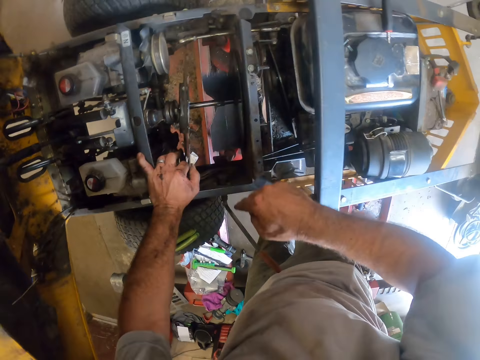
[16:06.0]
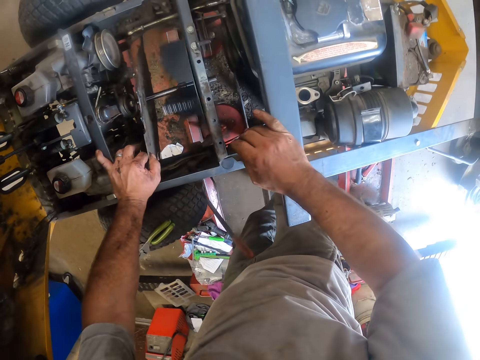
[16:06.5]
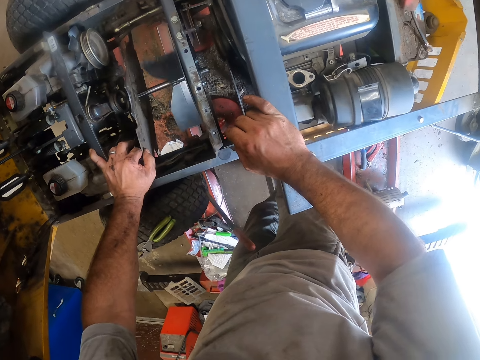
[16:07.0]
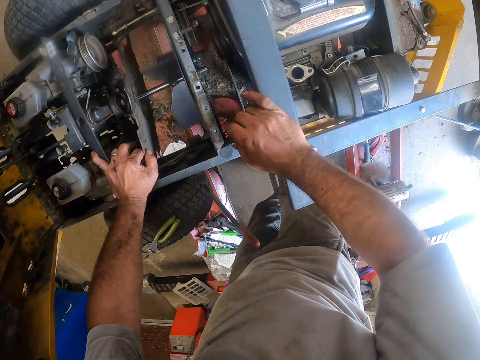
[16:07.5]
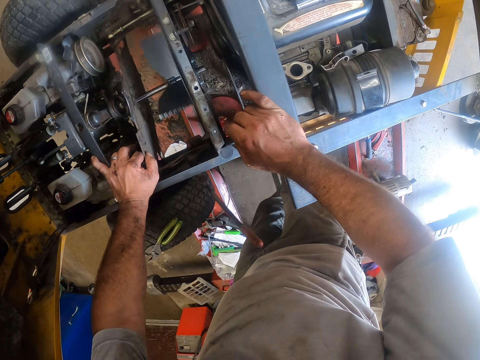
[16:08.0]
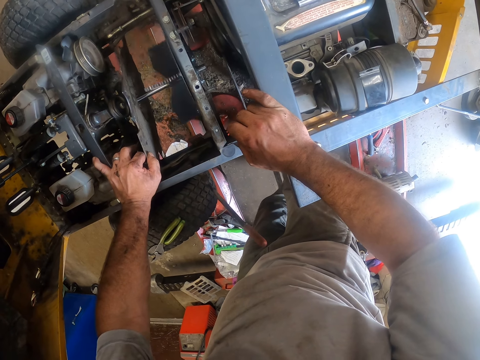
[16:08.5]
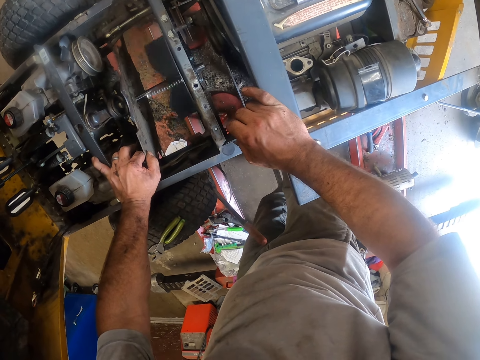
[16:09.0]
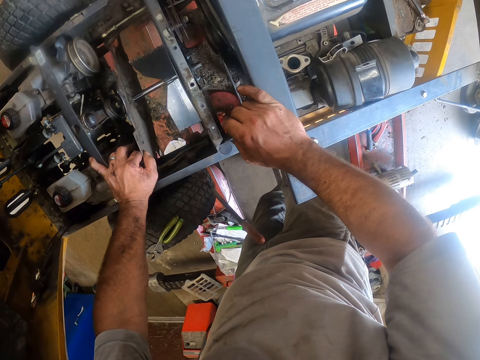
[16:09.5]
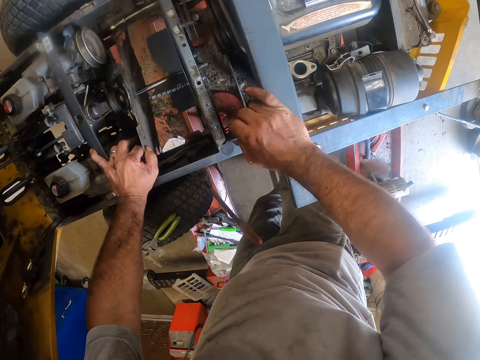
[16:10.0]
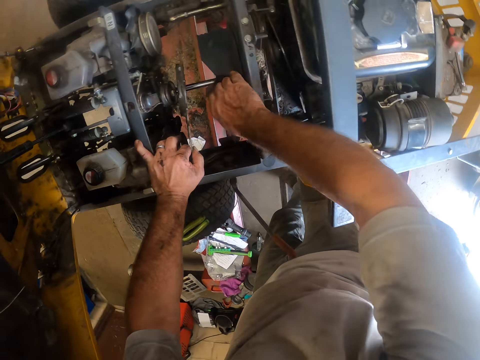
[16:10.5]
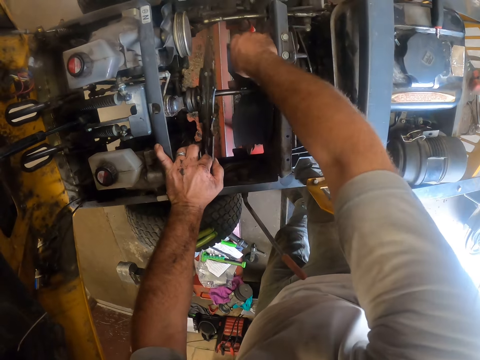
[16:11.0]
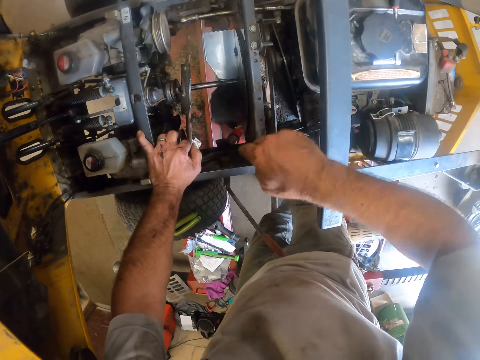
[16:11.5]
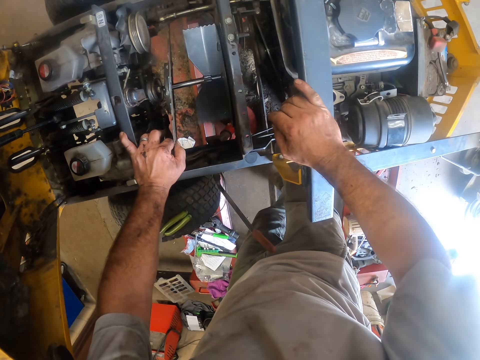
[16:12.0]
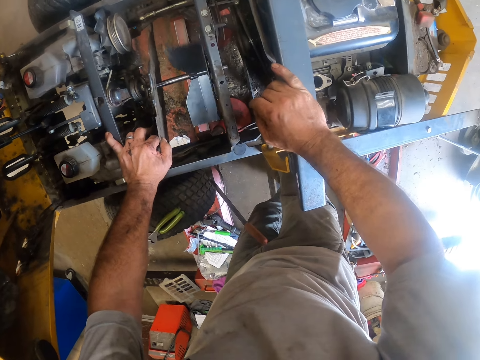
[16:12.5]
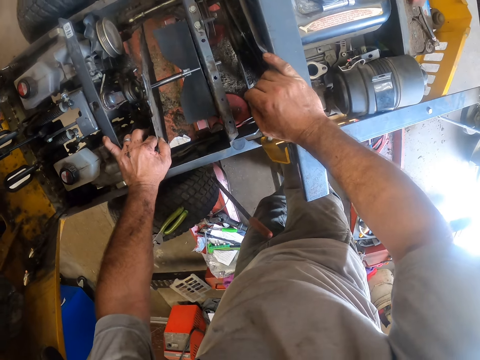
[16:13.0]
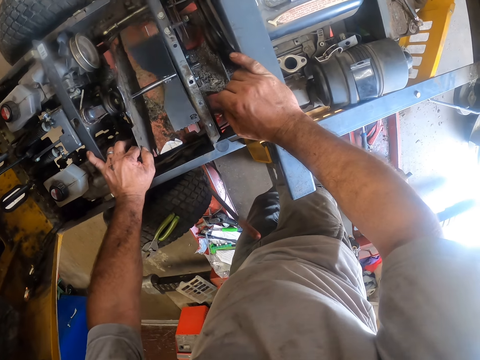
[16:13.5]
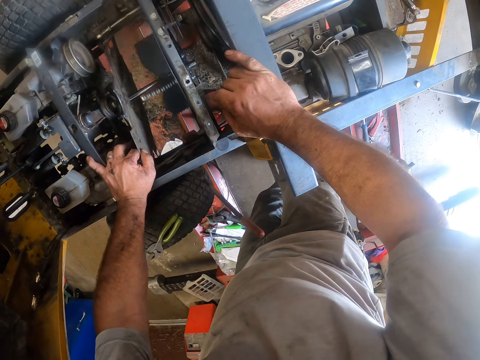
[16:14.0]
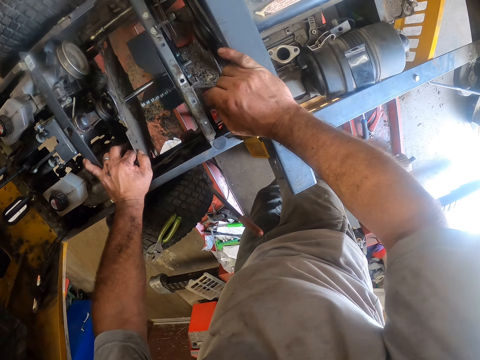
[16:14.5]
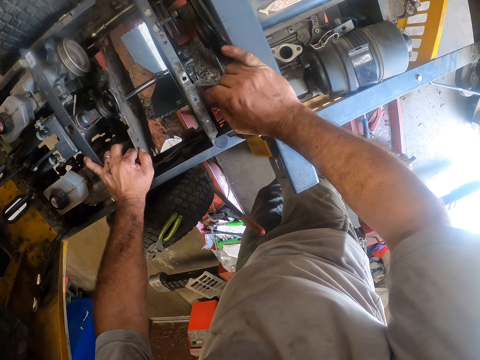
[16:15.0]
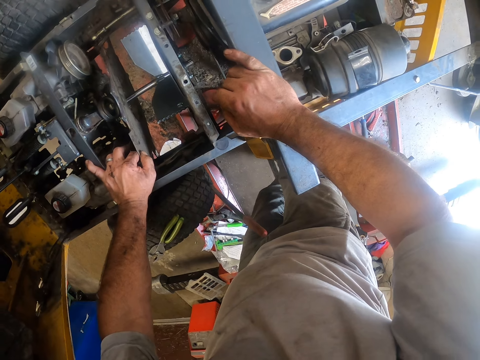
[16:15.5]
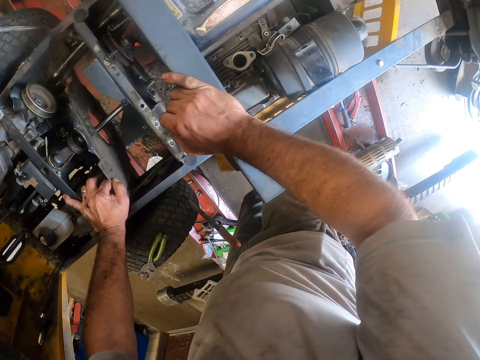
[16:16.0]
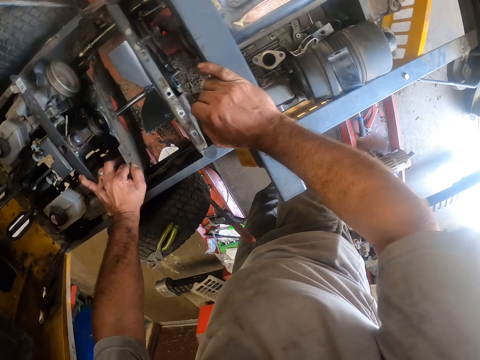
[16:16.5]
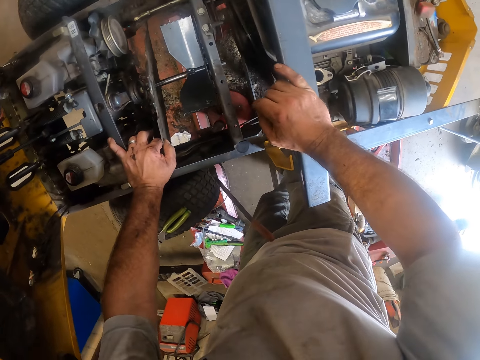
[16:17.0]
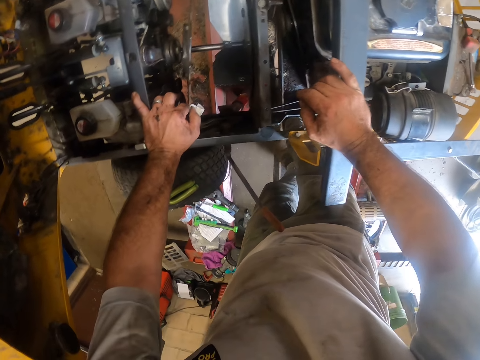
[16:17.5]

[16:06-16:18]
The camera wearer rolls the lawn mower fan with his right hand. He places his right hand on the lawn mower. He rolls the lawn mower fan with his right hand. He places his right hand on the lawn mower.

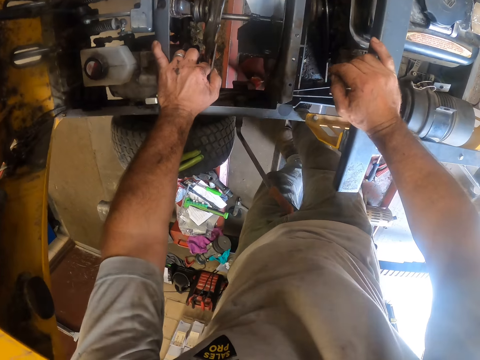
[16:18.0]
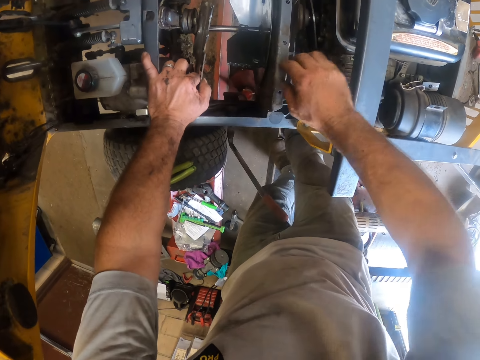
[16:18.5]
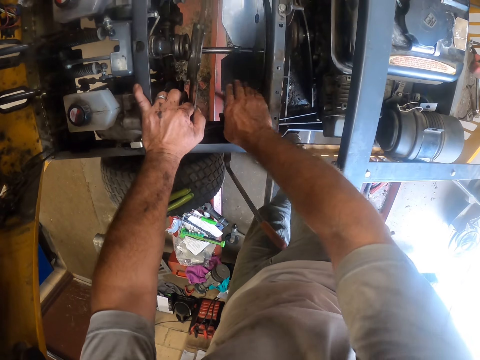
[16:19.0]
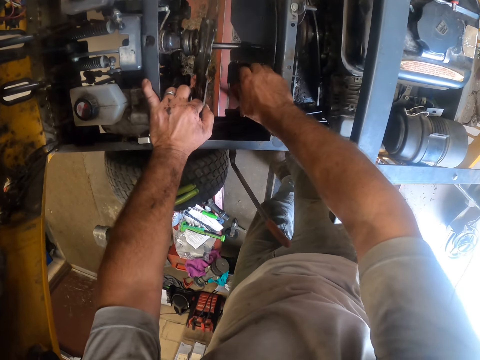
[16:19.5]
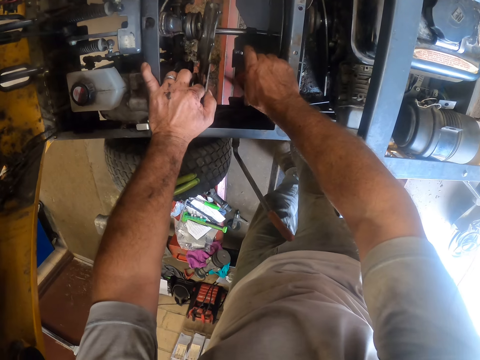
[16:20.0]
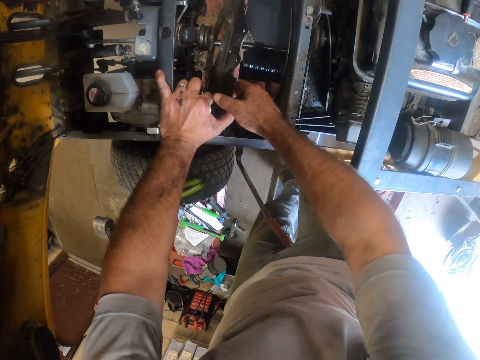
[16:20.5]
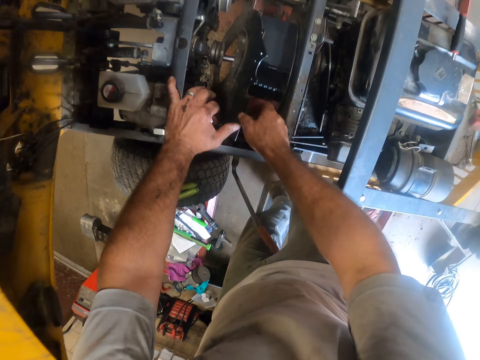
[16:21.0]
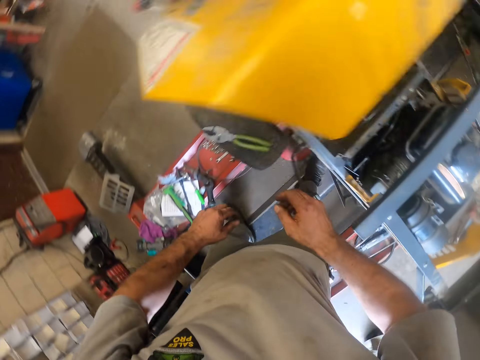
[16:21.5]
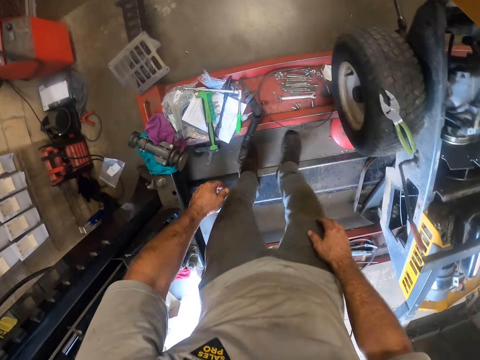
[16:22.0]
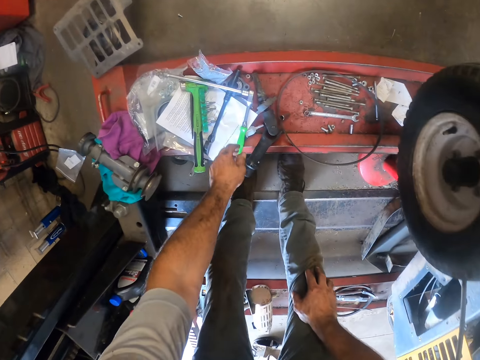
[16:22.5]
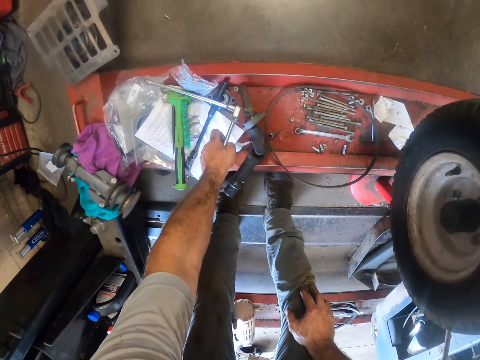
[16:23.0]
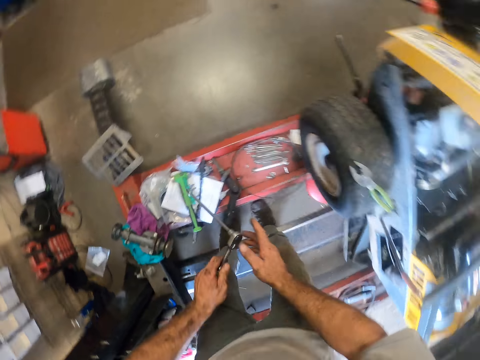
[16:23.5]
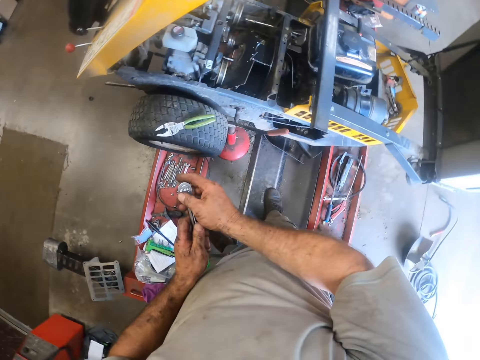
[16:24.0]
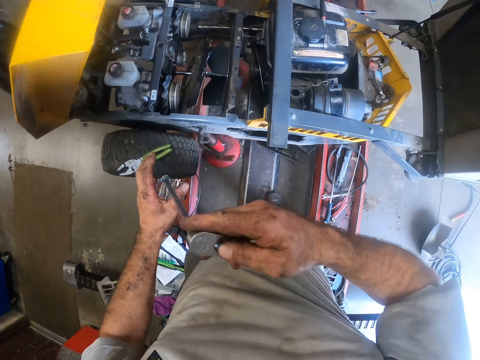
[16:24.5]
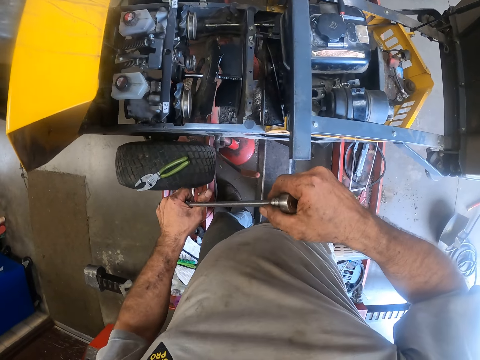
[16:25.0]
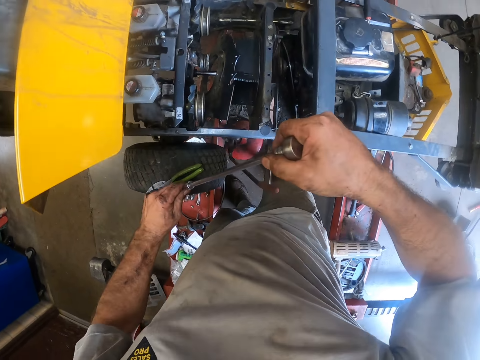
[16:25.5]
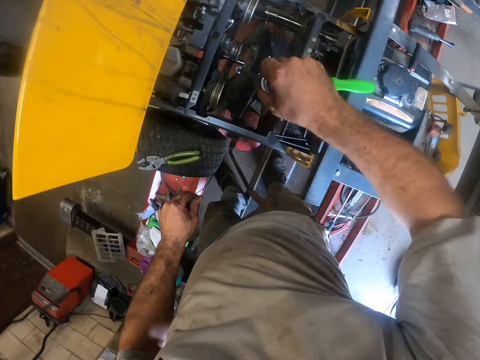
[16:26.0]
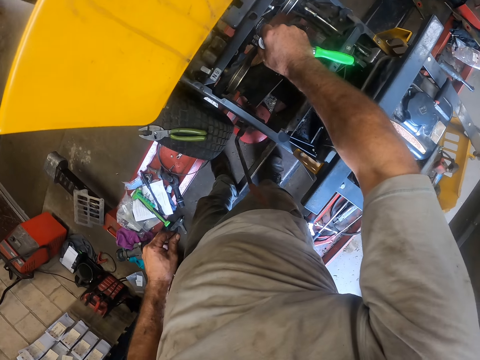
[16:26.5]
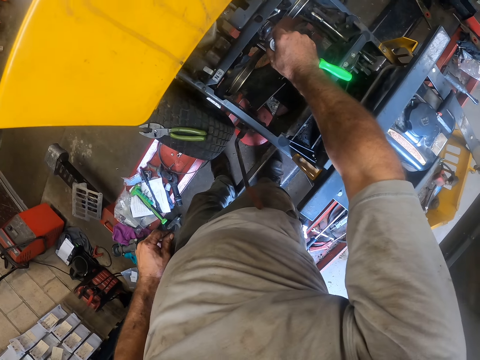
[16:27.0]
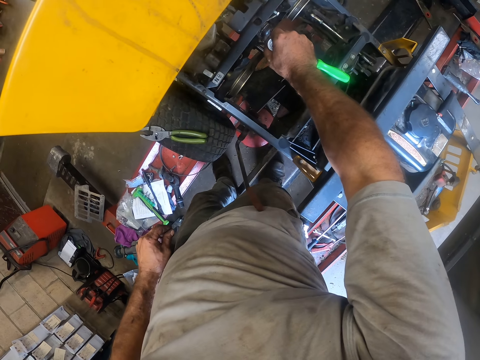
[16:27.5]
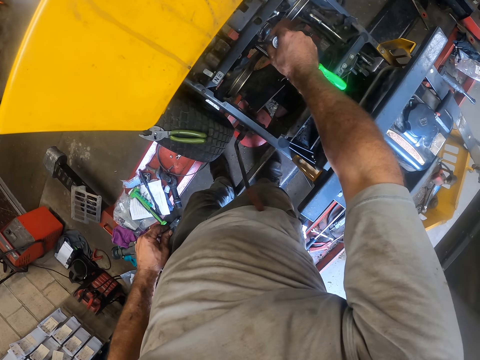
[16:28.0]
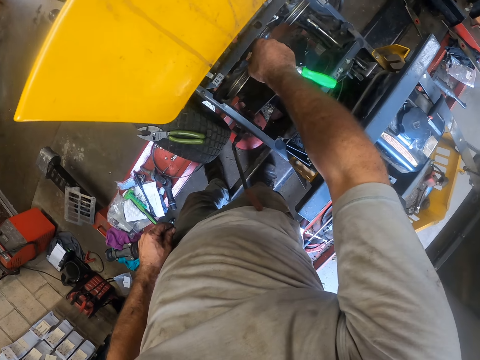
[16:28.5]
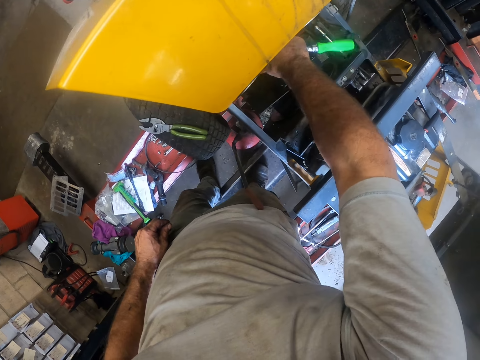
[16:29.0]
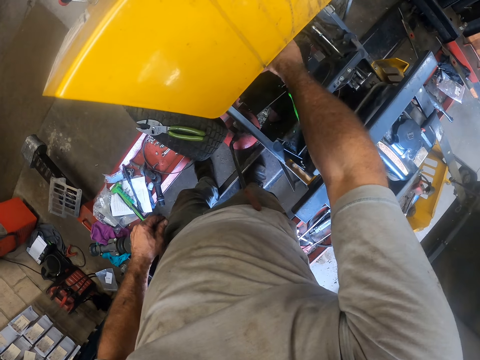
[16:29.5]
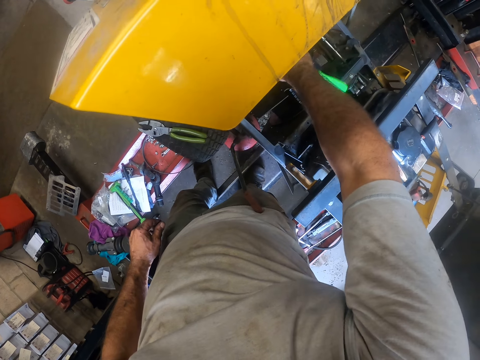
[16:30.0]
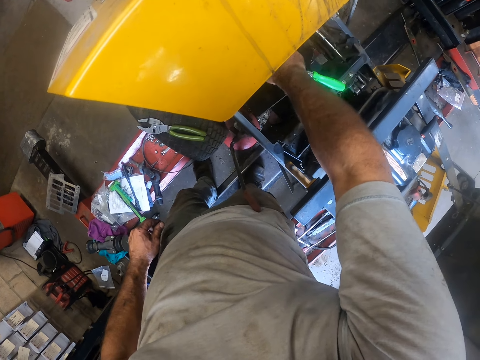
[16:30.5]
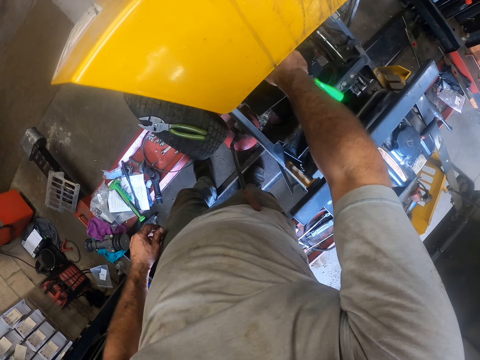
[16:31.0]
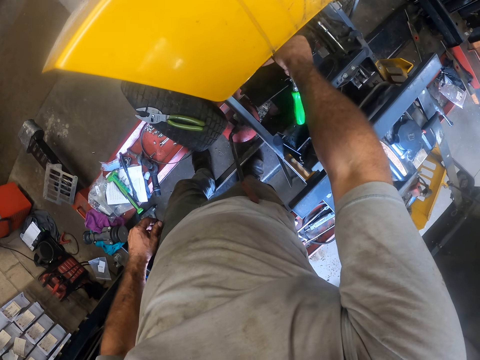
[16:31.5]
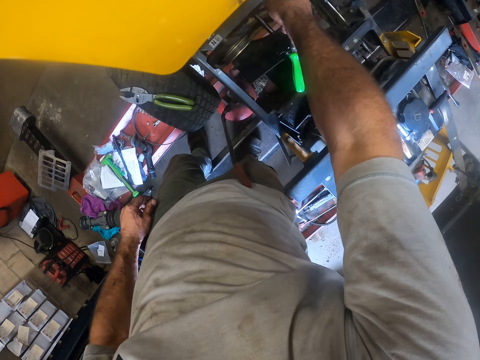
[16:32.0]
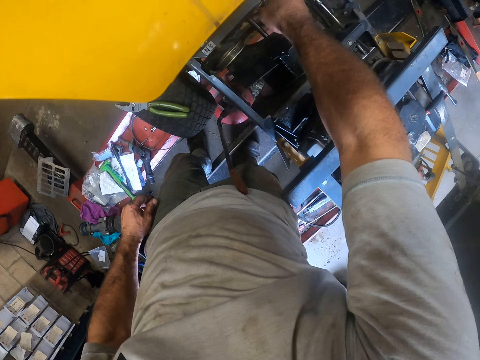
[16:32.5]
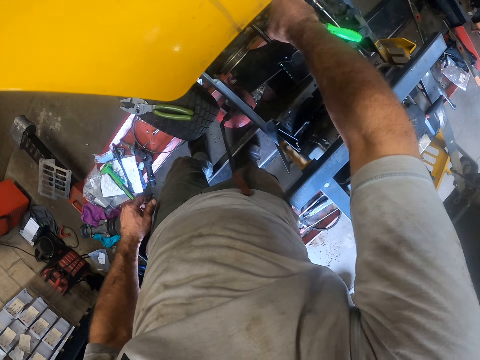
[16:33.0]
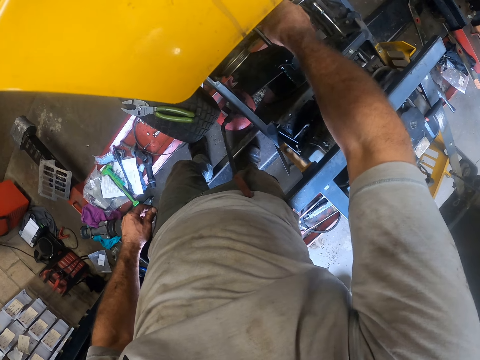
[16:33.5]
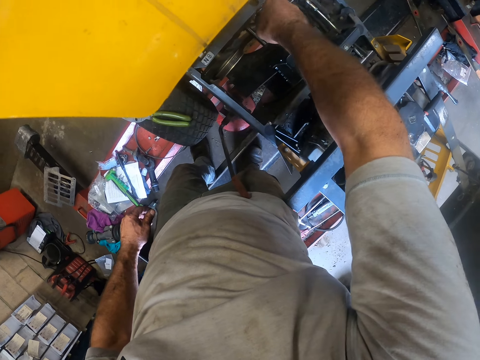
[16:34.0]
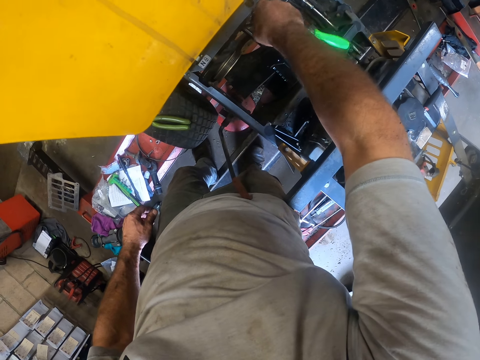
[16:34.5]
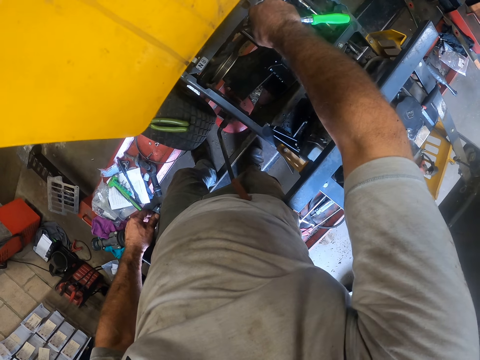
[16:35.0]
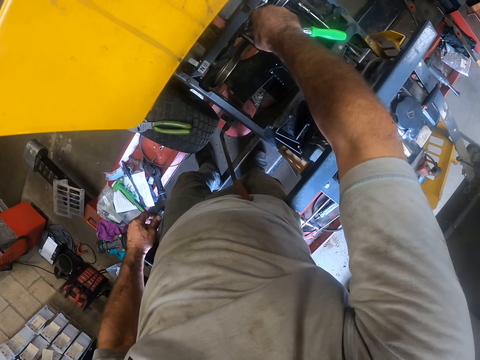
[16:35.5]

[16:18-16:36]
The camera wearer rolls the lawn mower fan with his right hand. He picks the long box spanner from the manual on the mower worktable. He fixes the lawn mower with the long box spanner. He fastens a nut.
